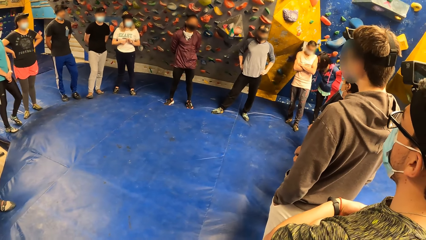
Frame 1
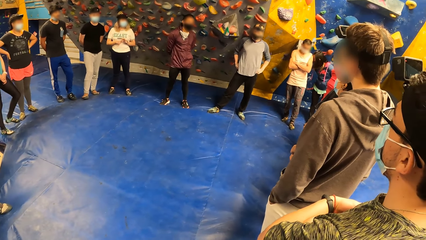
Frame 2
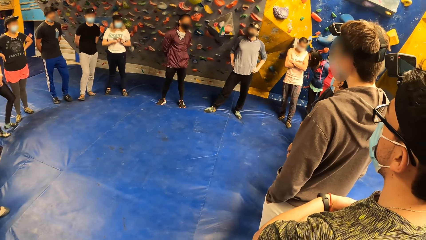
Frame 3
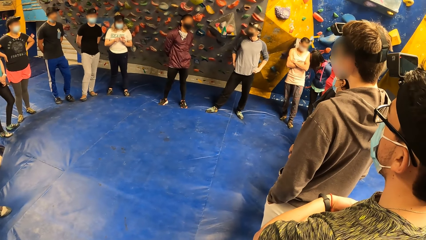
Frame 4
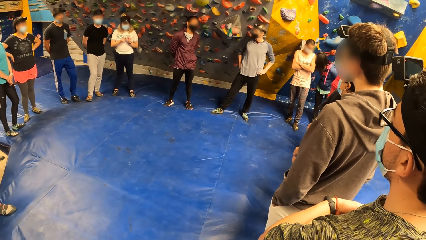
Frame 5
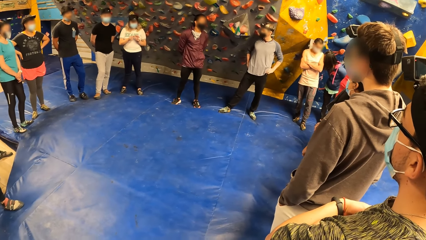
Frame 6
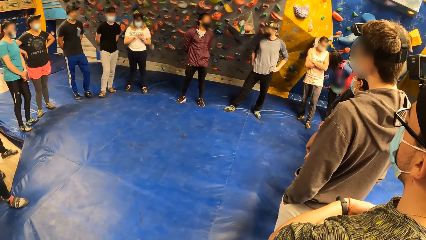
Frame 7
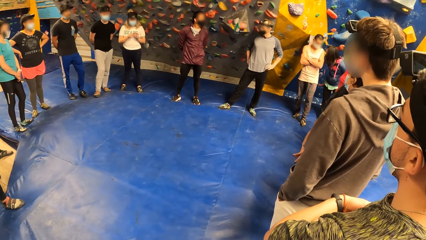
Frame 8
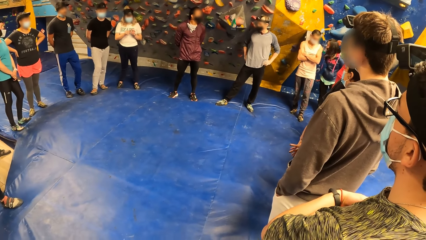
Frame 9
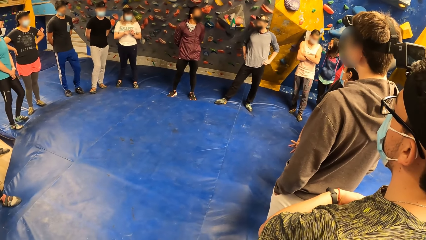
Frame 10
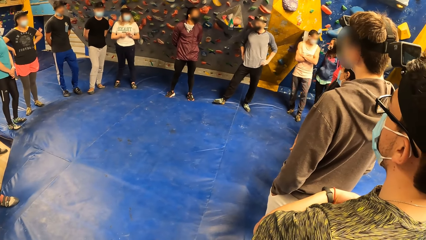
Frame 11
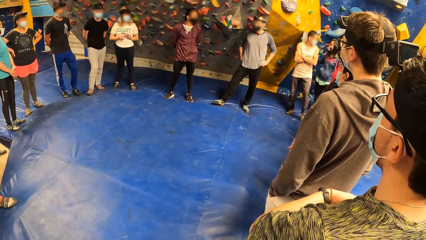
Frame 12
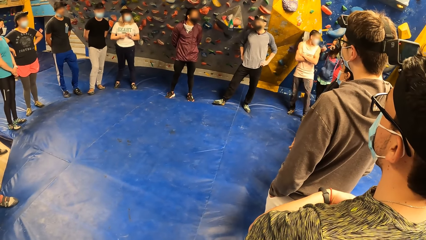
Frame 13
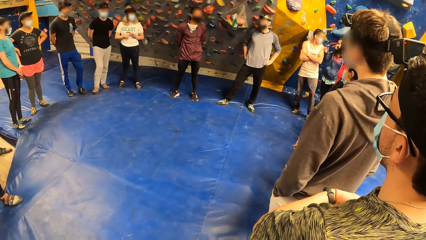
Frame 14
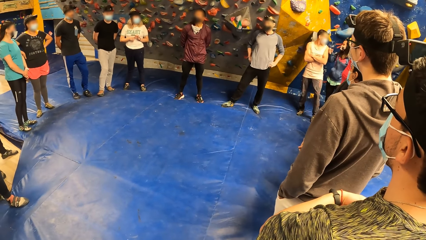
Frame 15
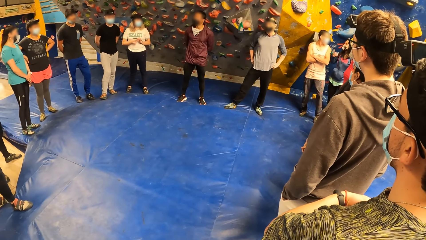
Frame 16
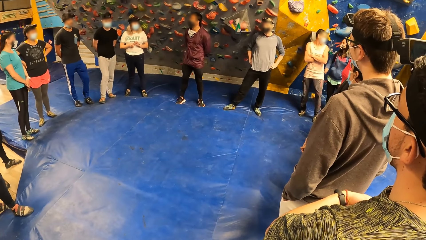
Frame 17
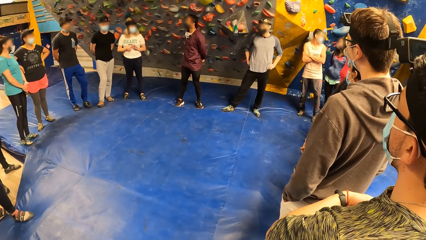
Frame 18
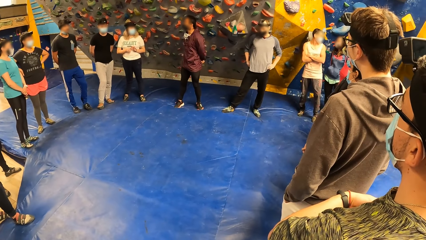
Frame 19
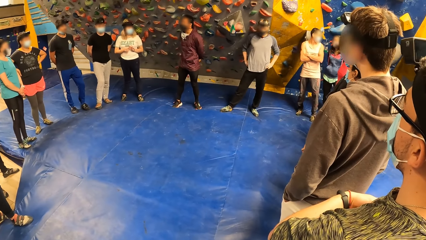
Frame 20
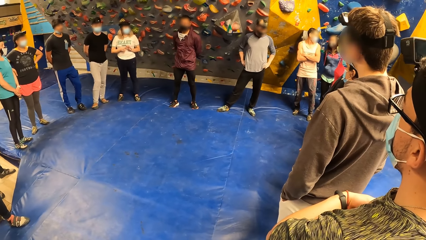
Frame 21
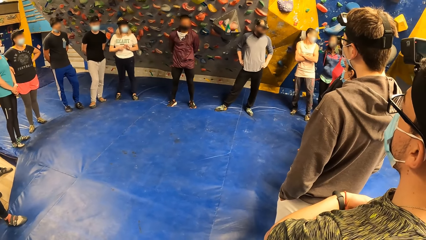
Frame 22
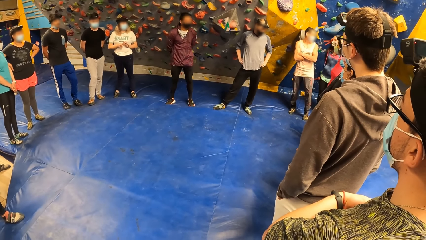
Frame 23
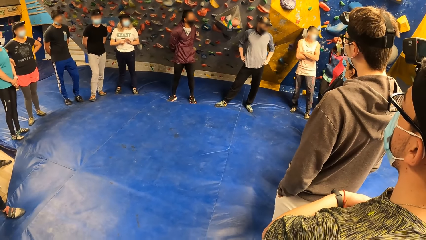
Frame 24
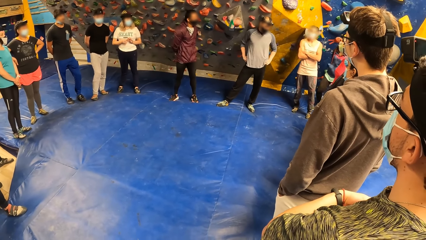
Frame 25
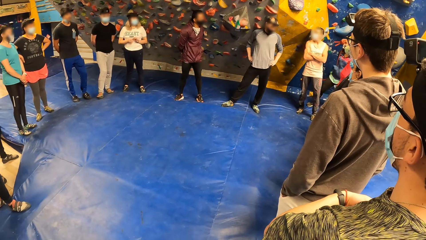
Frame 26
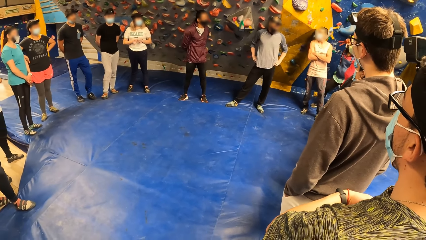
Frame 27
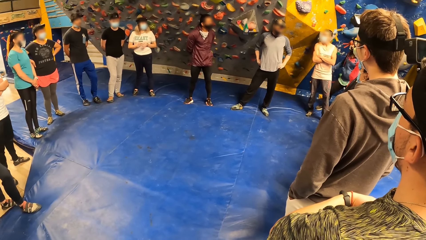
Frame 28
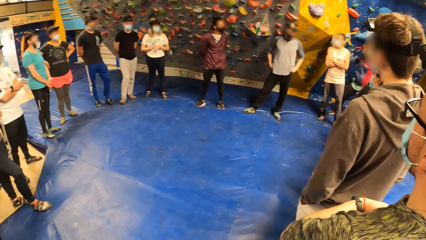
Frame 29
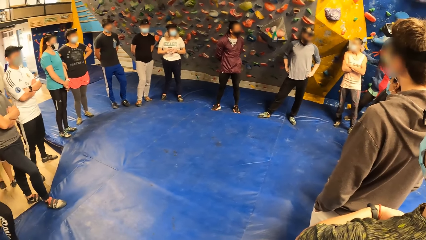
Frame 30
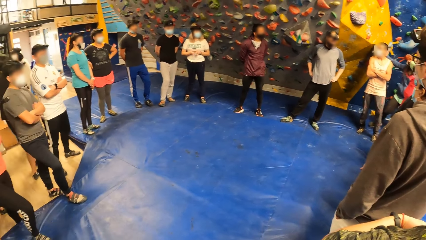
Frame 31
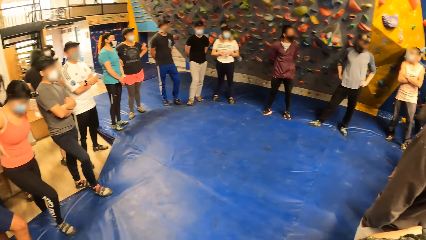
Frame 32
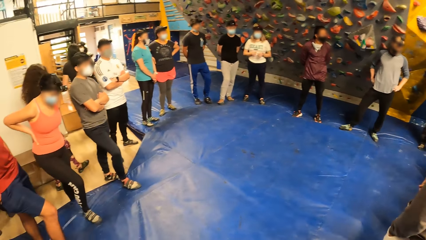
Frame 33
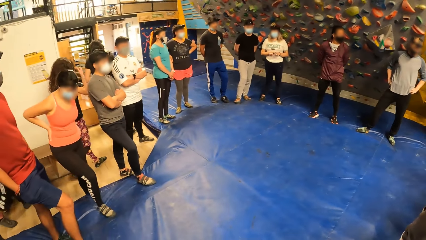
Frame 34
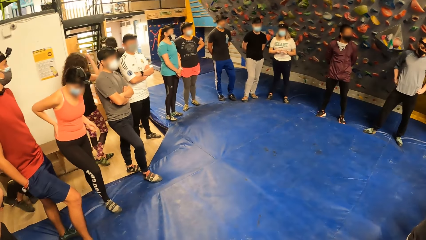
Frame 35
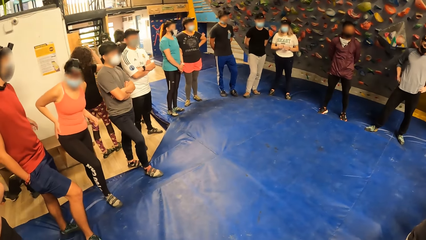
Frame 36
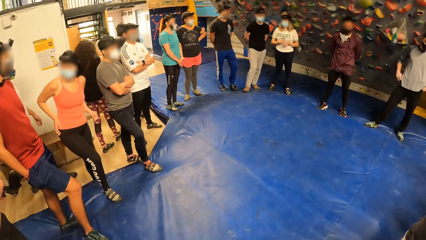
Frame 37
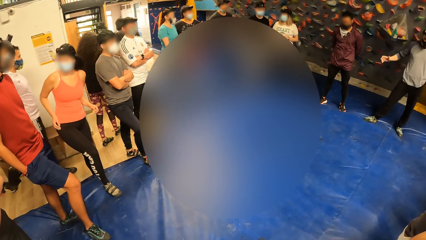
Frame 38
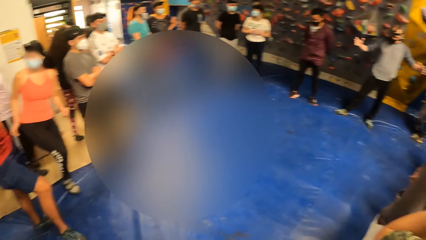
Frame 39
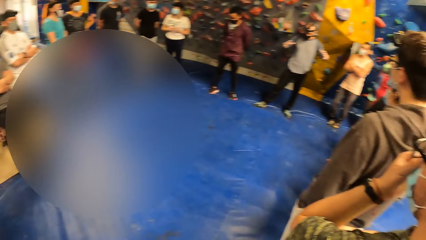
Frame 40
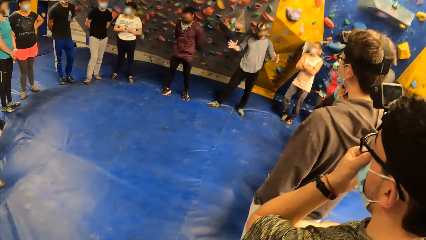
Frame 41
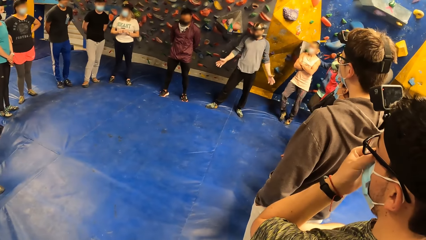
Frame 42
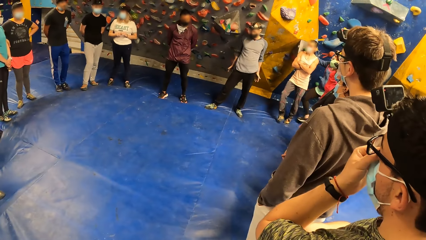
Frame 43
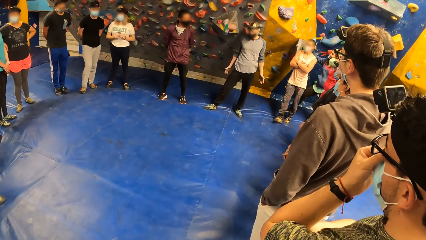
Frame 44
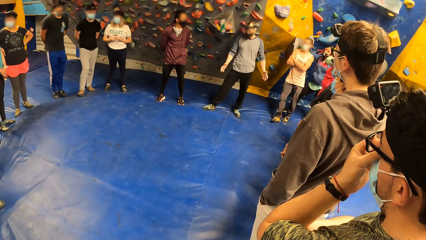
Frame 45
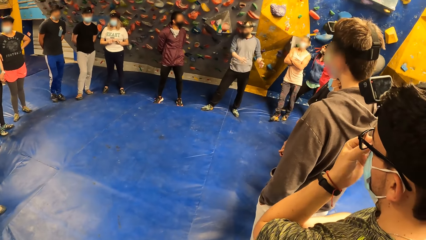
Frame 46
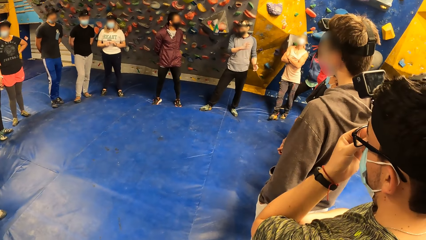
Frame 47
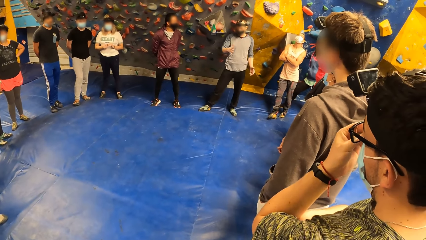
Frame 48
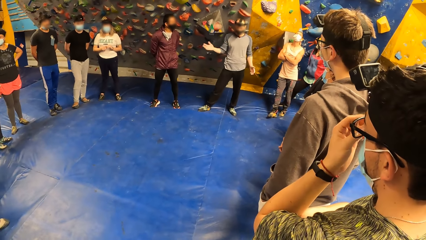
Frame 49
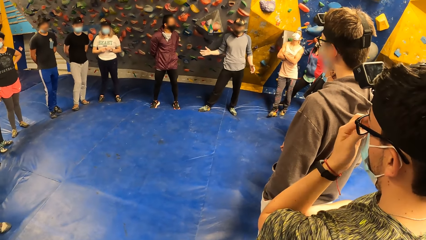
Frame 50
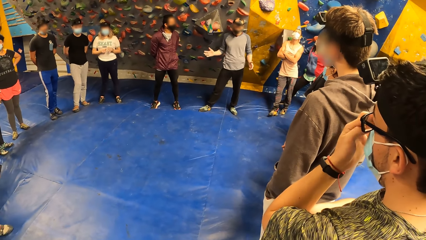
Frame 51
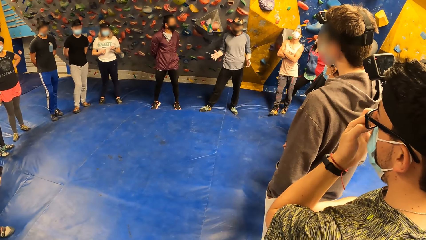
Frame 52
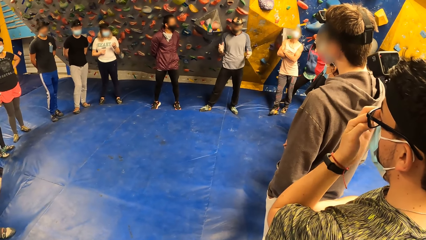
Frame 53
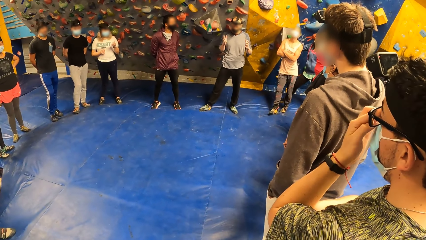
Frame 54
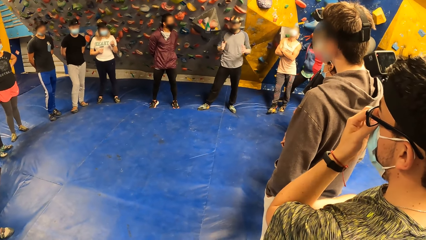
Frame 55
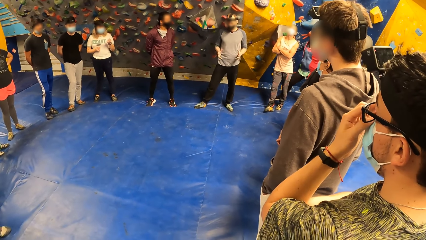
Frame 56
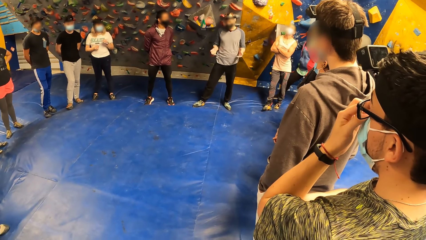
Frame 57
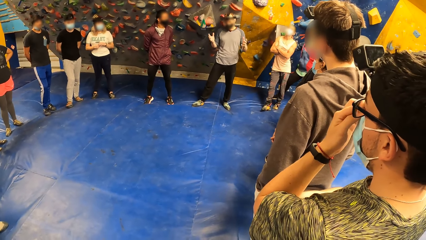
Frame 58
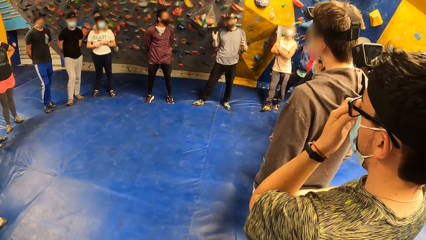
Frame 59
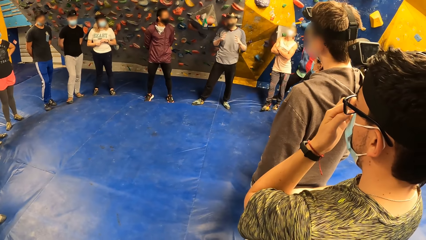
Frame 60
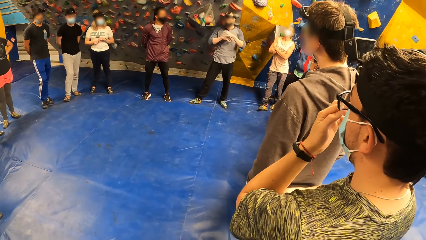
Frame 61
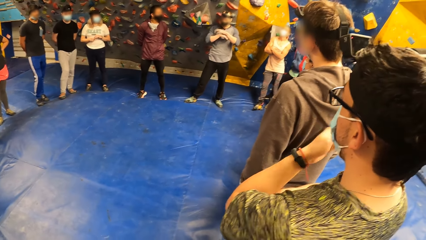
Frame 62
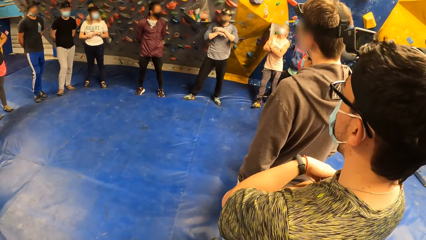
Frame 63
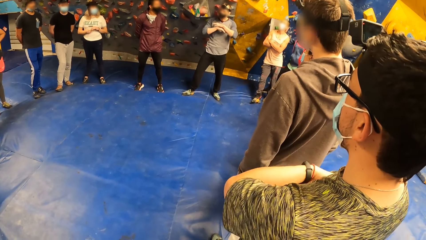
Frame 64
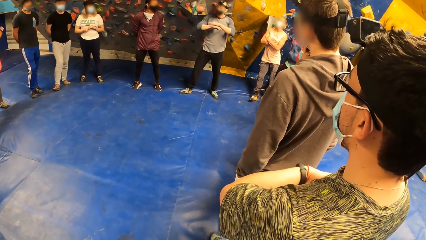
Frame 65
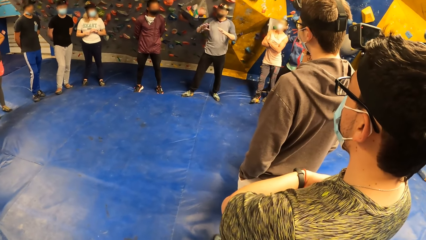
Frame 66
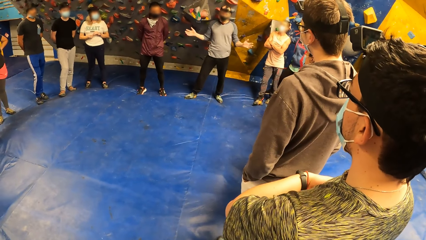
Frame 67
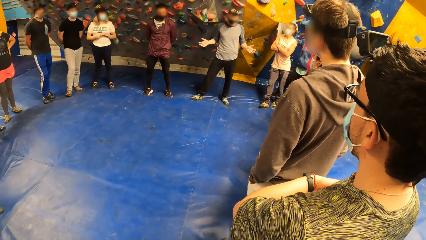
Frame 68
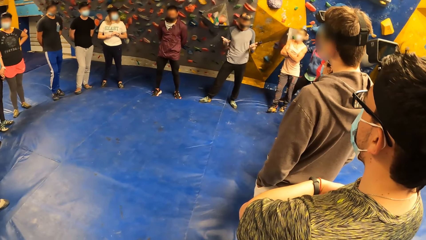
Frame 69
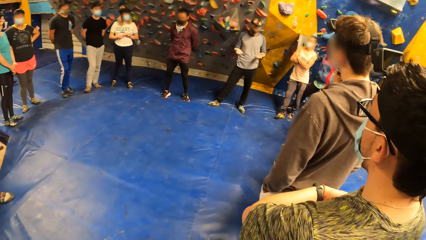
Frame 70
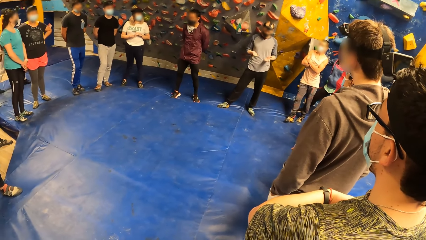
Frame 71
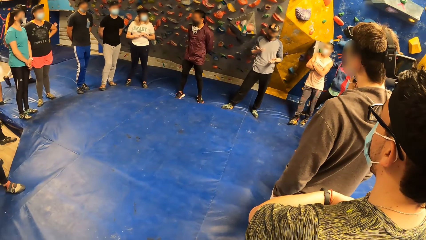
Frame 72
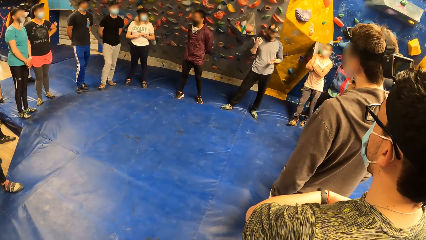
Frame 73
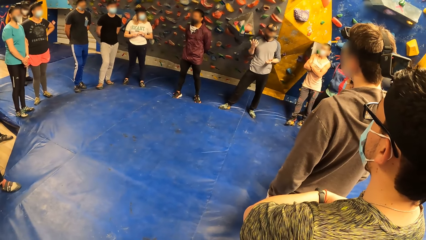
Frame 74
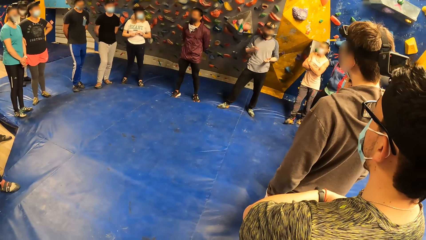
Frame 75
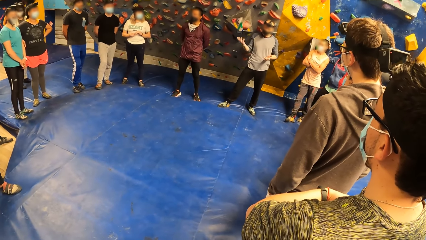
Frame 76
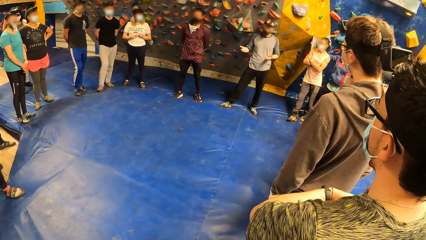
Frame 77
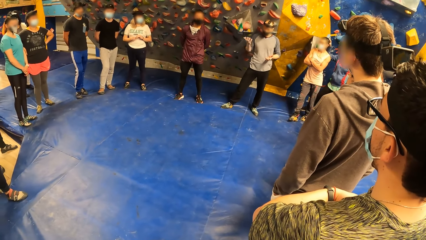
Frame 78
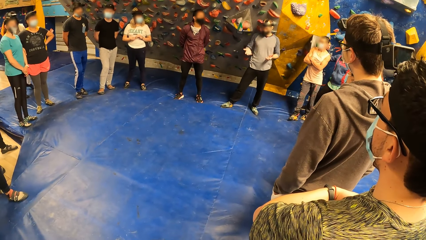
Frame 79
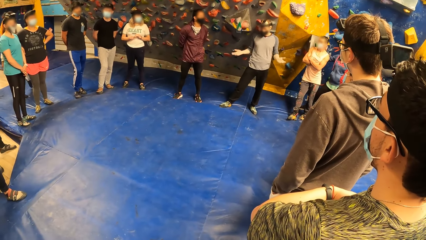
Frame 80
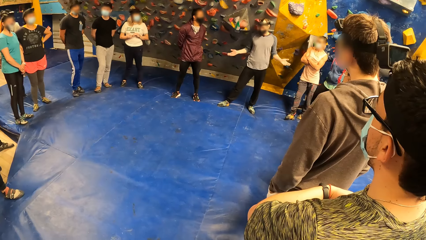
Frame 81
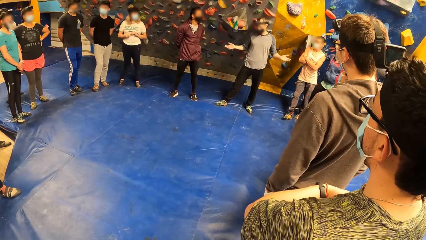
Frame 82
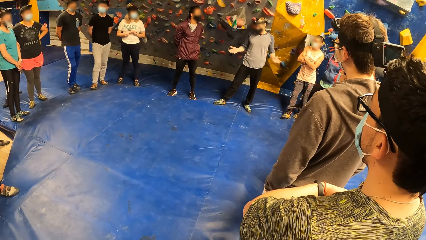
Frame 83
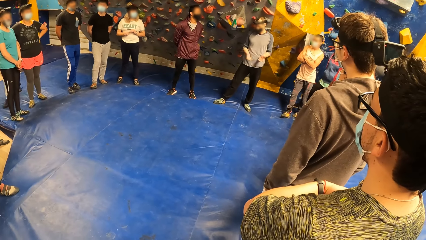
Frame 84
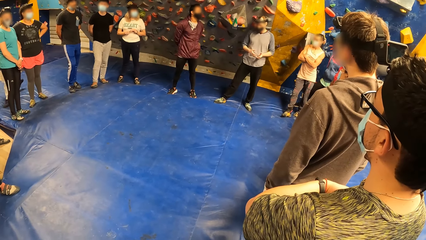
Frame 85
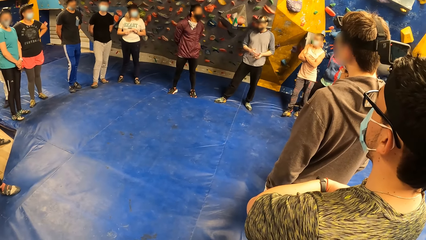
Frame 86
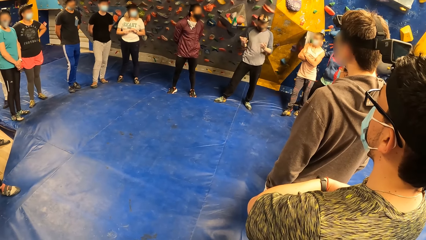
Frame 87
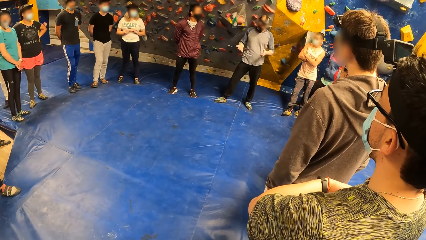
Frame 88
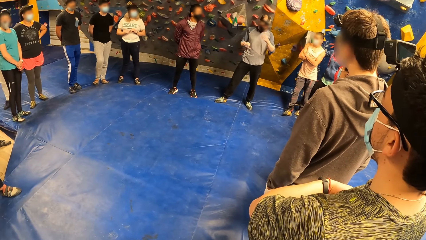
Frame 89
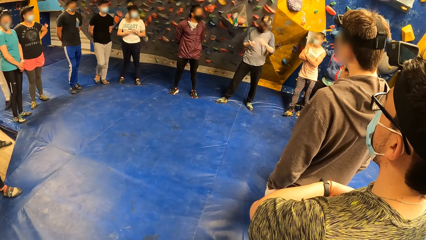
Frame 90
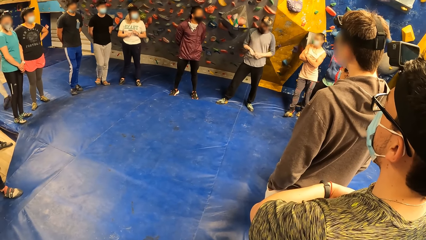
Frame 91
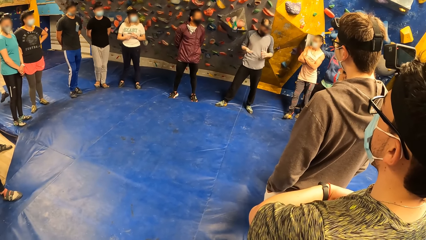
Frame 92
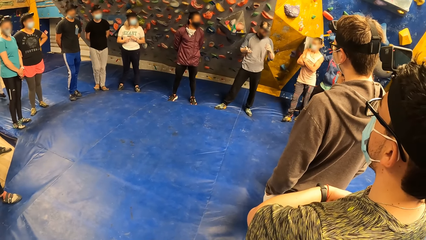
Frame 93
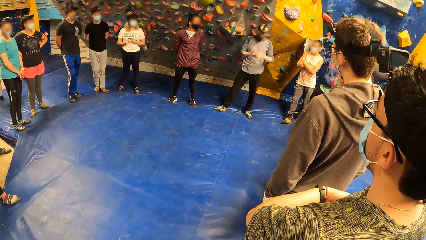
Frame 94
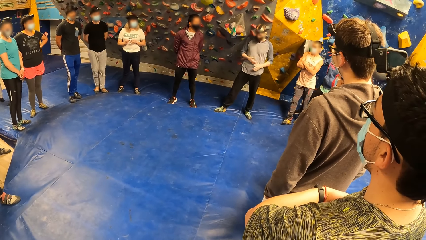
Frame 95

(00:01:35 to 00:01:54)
A man converses with the team. The camera wearer looks around the field. The man converses with the team.
